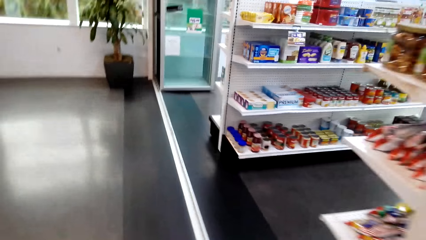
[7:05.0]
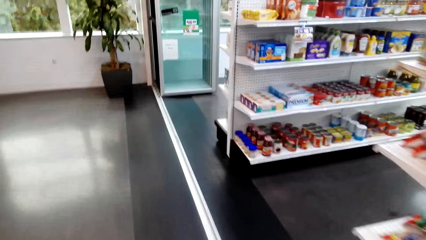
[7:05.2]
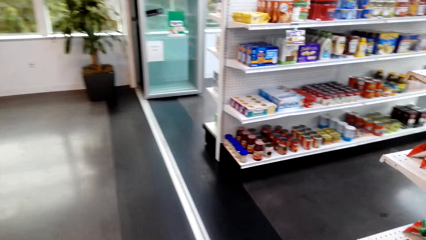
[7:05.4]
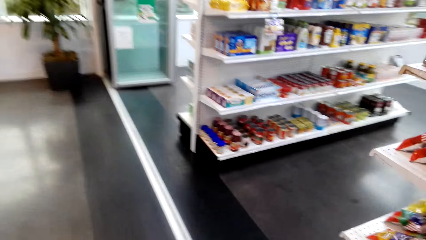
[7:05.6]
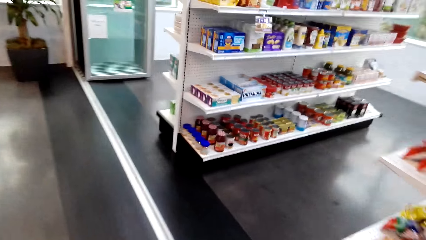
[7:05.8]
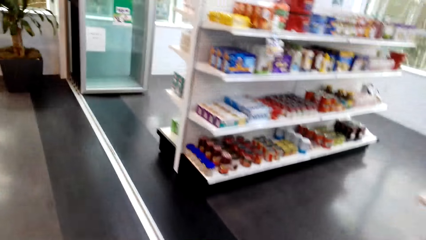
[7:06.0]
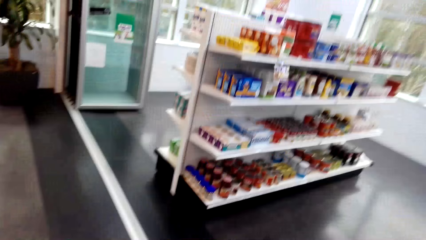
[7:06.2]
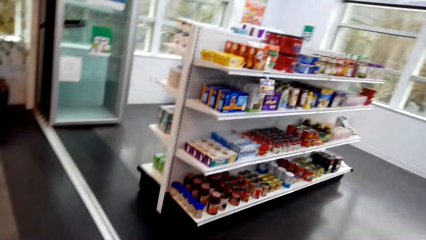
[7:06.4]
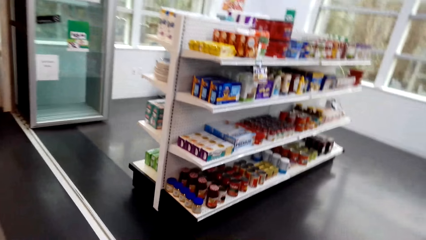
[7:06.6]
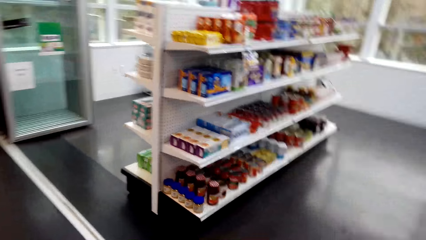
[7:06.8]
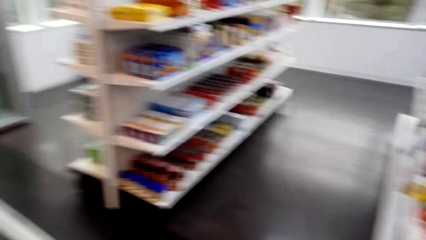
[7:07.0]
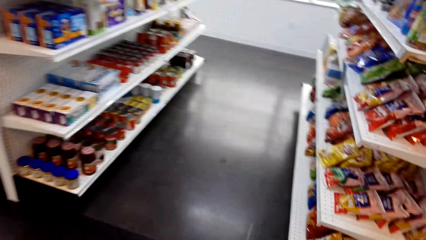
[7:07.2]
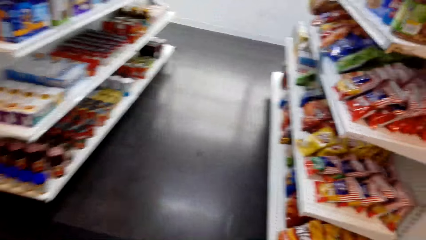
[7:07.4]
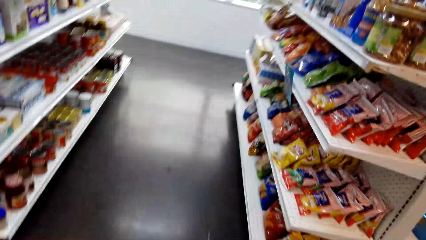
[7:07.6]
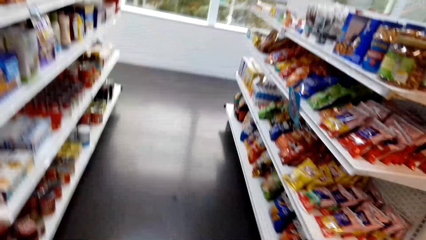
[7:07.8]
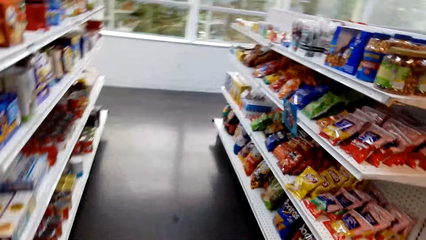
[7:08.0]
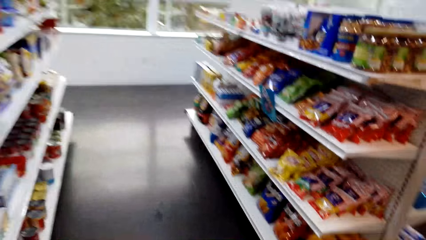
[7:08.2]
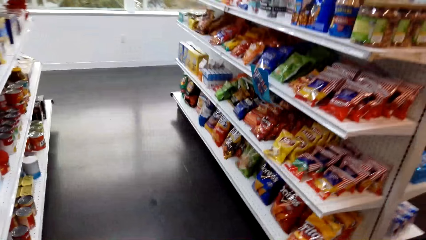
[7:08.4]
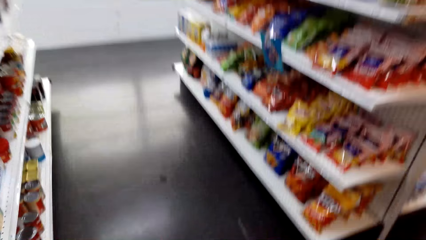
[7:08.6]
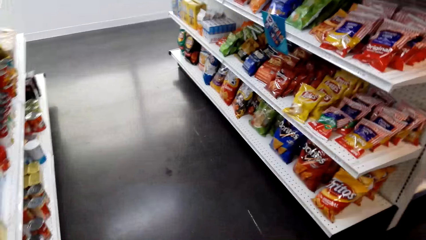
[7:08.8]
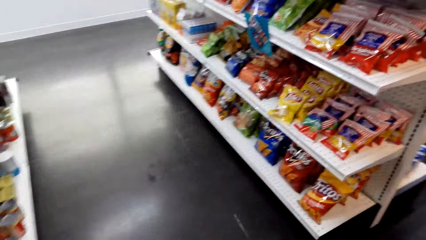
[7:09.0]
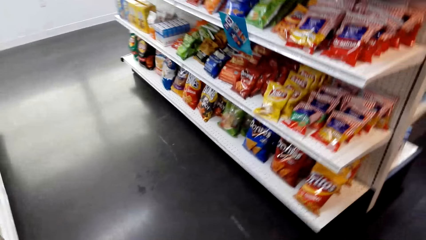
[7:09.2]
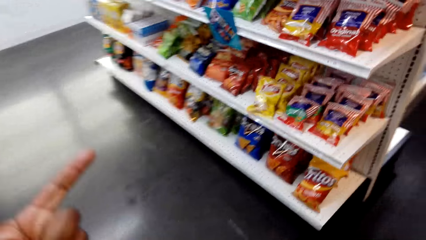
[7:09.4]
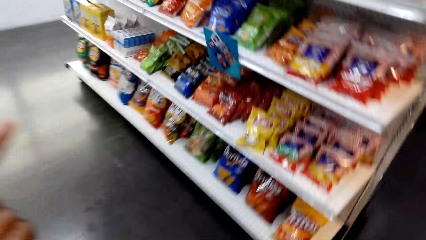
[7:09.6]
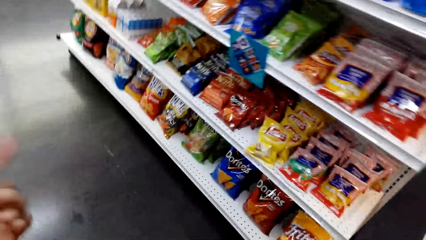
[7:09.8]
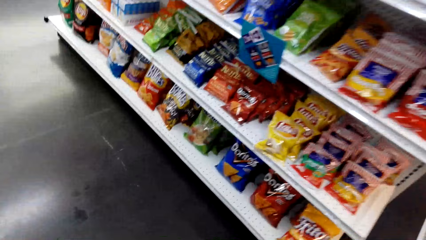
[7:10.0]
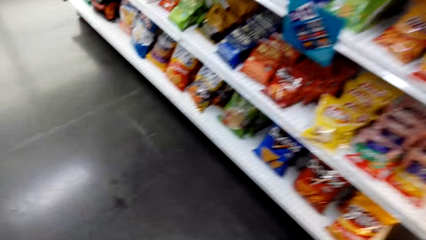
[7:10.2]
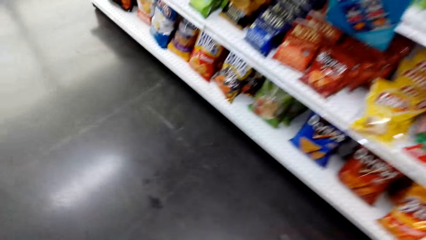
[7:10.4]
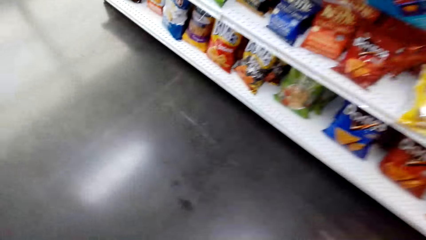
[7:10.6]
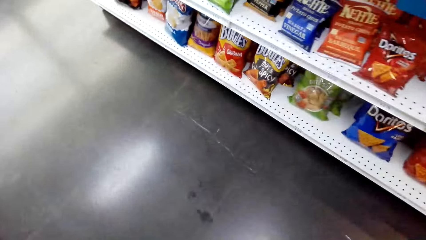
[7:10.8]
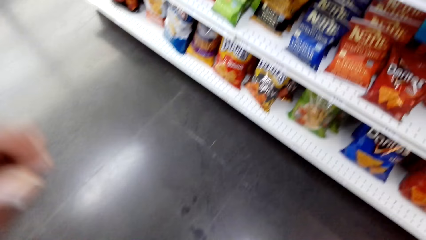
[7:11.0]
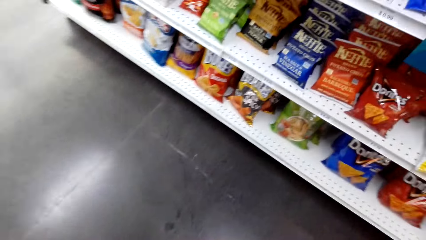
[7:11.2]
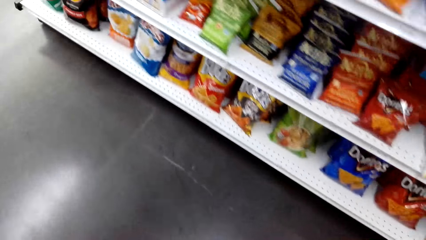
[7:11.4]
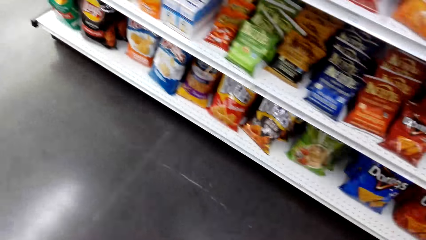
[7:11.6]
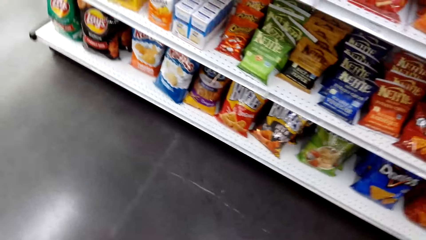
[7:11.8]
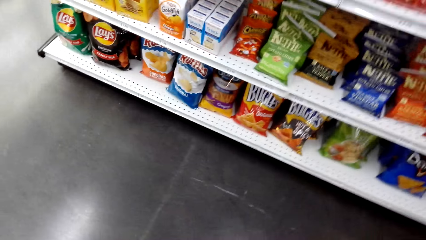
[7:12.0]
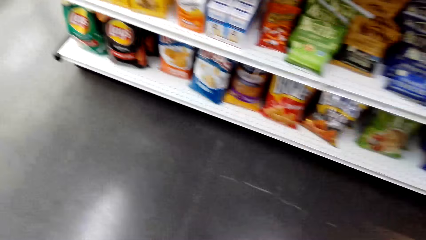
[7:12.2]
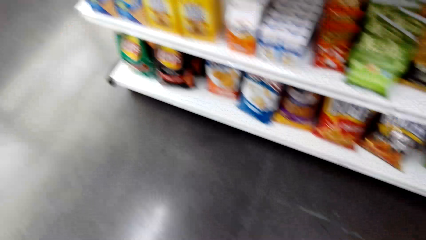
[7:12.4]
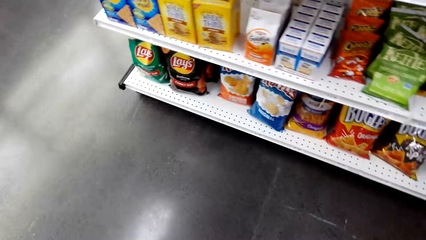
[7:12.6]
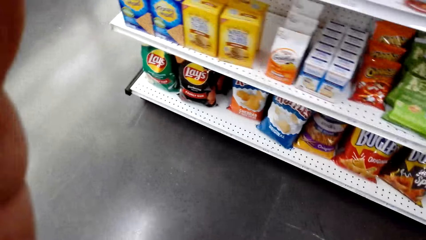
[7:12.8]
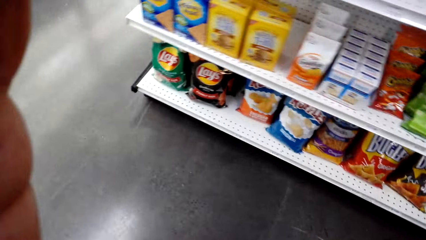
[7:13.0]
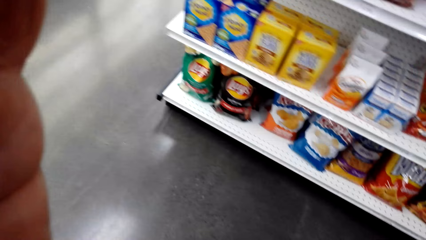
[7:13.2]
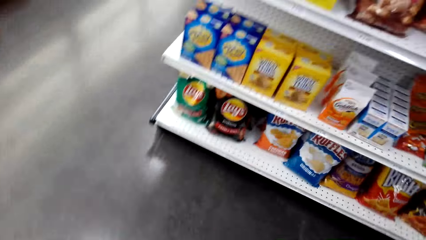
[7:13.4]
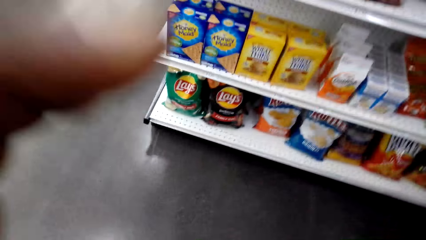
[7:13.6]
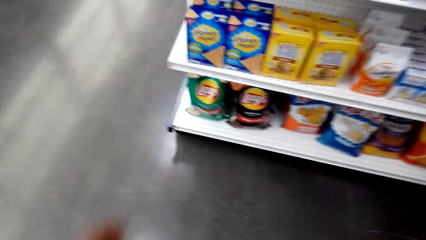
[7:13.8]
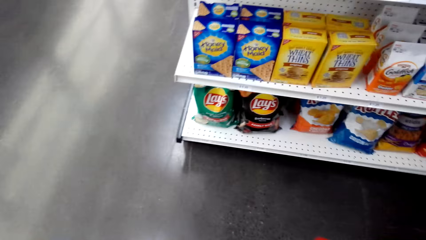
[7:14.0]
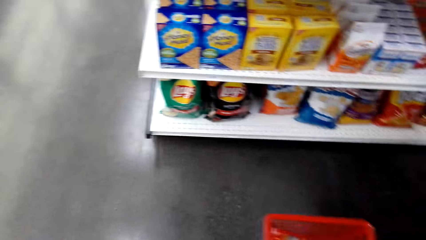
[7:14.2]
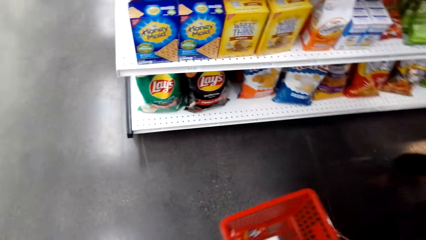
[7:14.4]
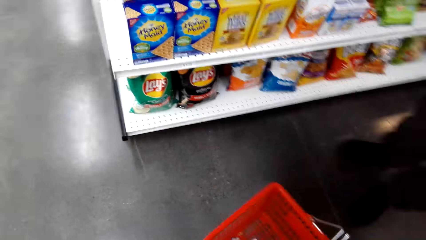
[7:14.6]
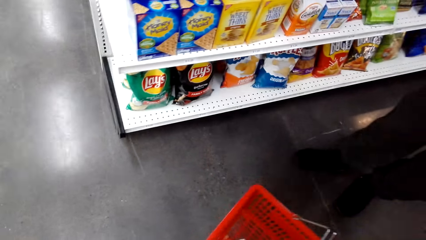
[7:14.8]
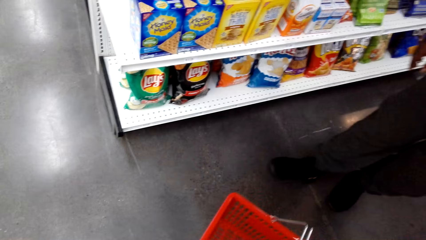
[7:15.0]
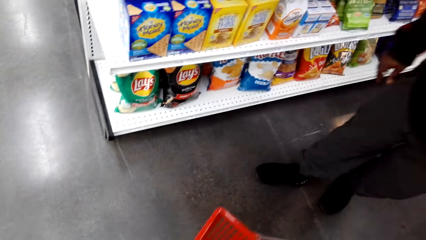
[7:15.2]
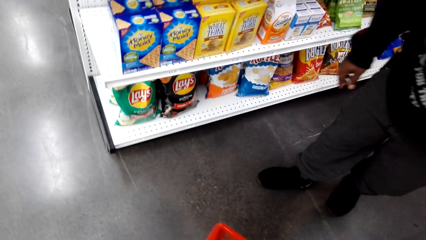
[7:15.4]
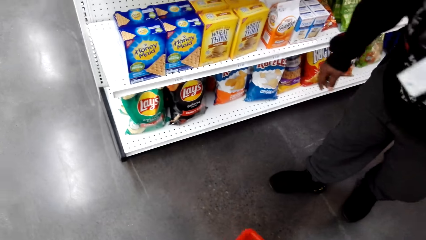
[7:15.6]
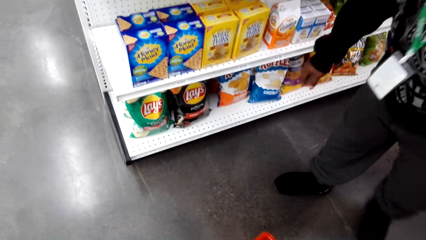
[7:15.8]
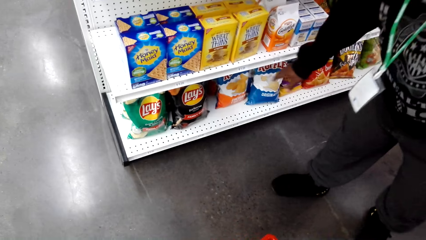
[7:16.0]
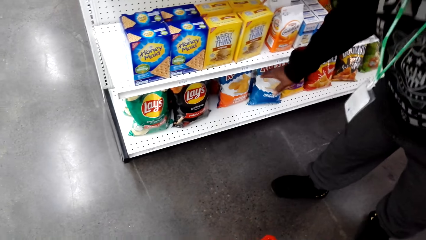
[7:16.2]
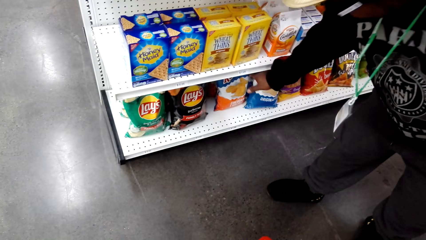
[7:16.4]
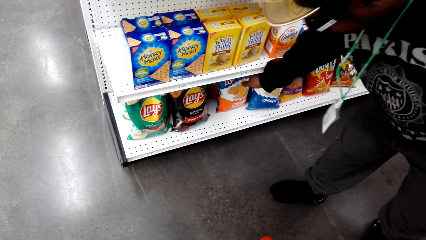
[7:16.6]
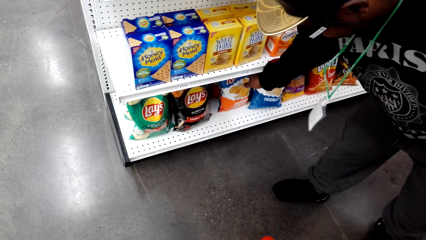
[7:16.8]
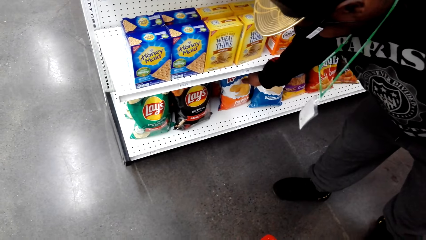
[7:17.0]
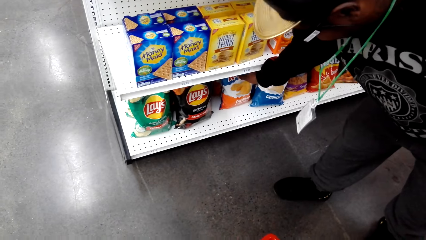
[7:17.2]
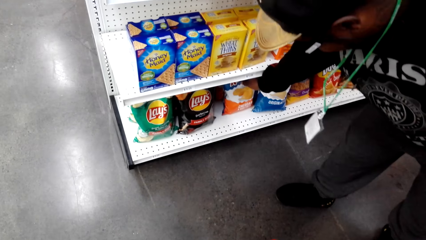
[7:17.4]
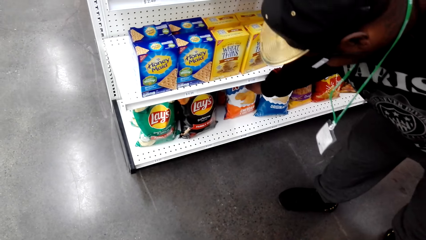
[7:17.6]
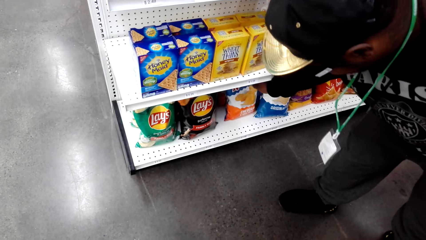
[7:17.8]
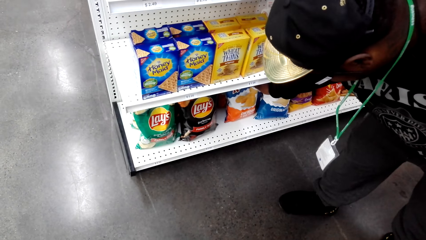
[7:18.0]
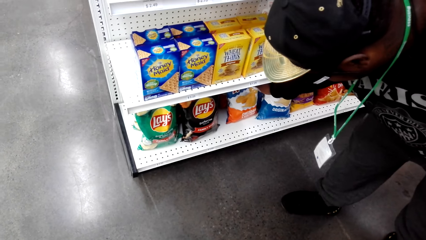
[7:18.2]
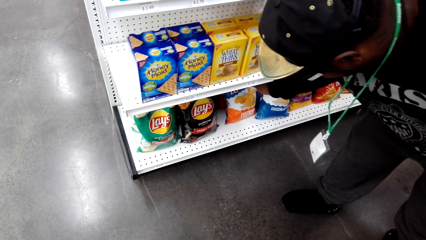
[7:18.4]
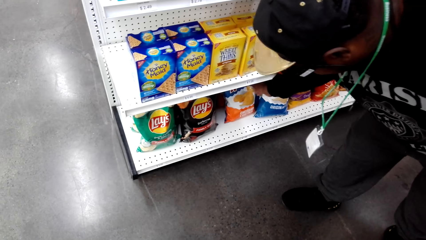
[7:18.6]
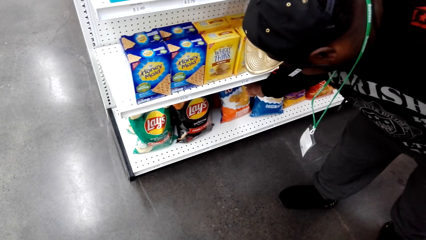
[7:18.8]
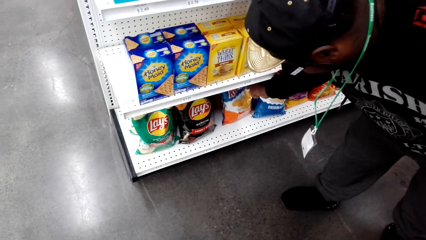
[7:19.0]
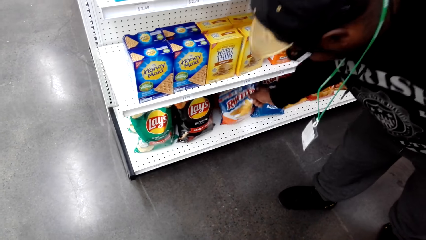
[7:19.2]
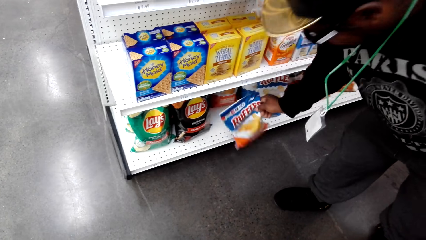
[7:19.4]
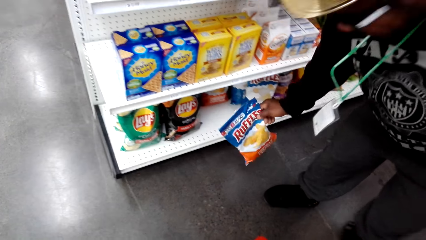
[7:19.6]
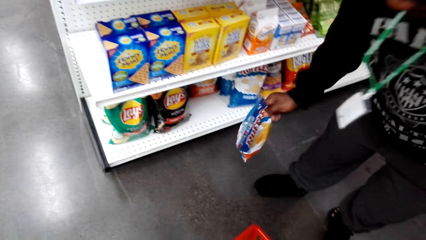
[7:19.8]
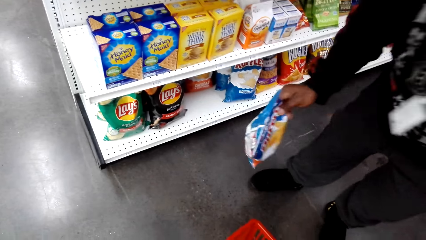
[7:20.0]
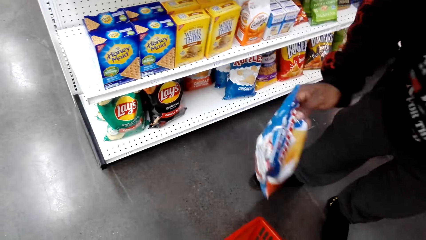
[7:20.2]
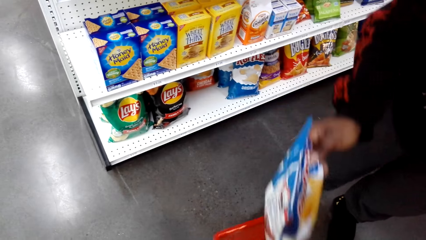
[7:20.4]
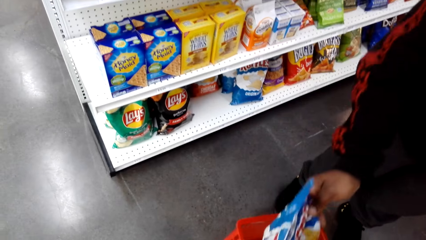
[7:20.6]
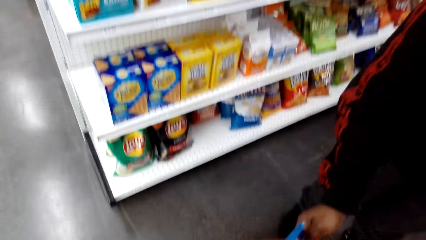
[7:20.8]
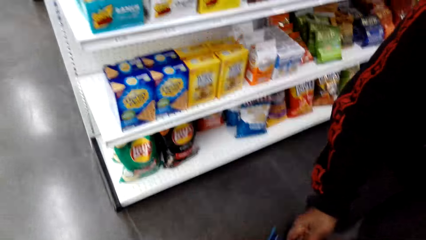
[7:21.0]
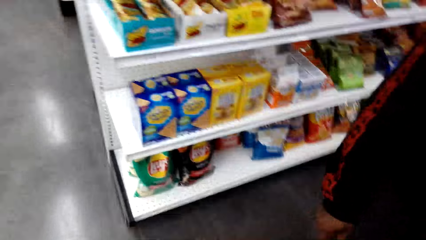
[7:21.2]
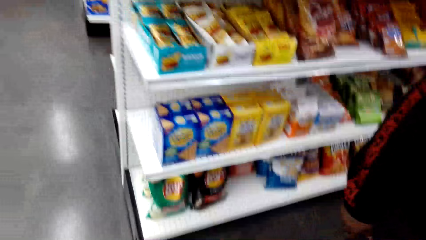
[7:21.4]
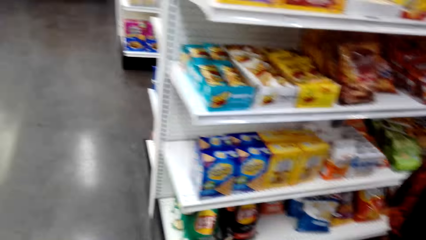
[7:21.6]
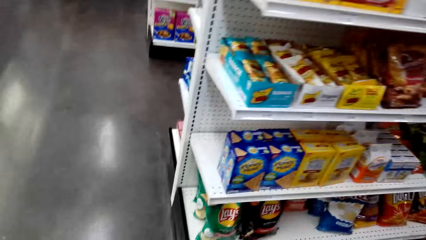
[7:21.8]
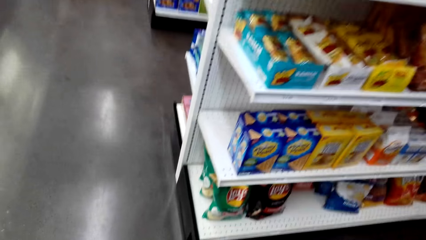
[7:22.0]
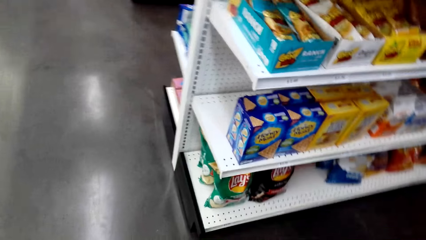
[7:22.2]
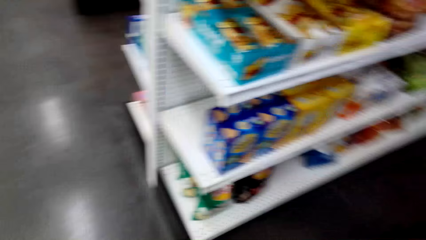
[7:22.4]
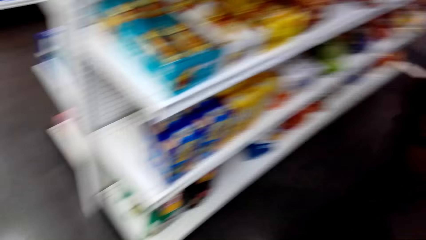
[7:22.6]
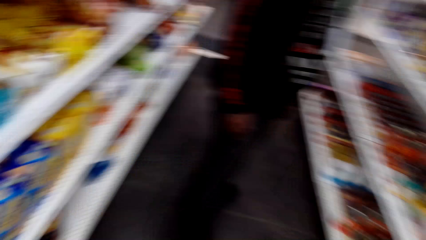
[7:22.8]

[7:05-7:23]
The camera wearer stares at the shelf. They dialogue with a man. They point at the shelf and walk away. The man picks up a packet of crisps. The man puts the packet in a basket.
